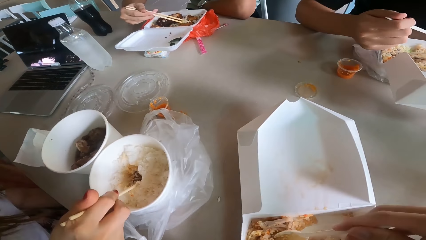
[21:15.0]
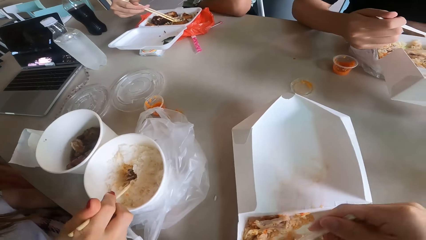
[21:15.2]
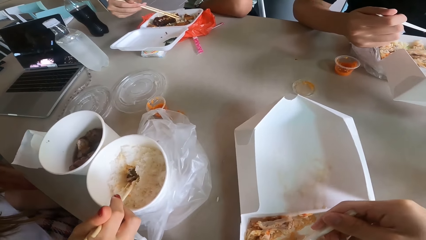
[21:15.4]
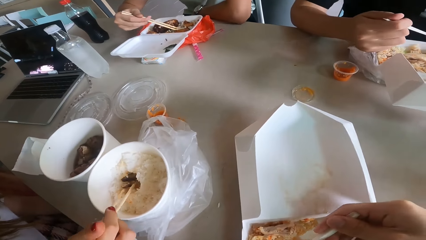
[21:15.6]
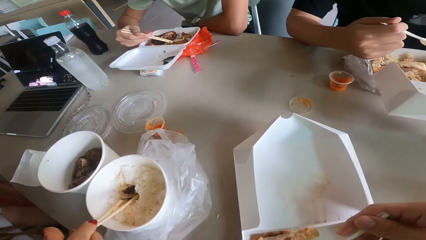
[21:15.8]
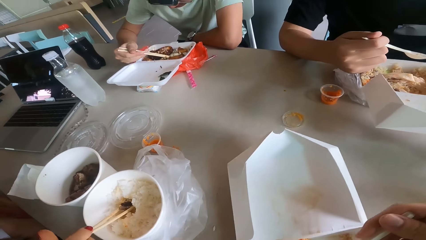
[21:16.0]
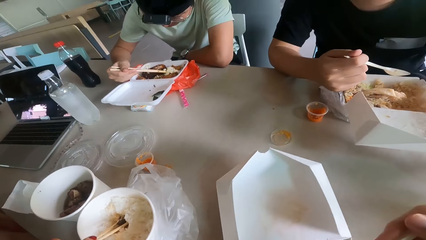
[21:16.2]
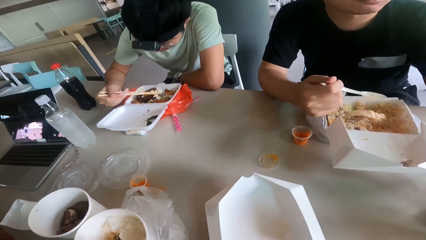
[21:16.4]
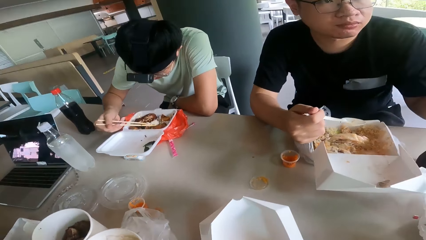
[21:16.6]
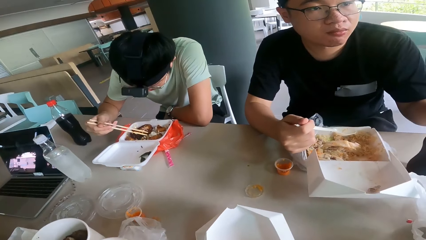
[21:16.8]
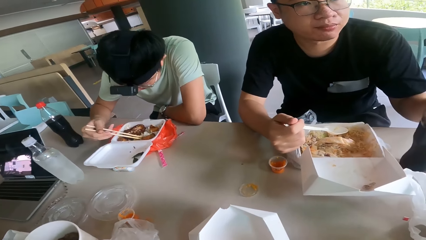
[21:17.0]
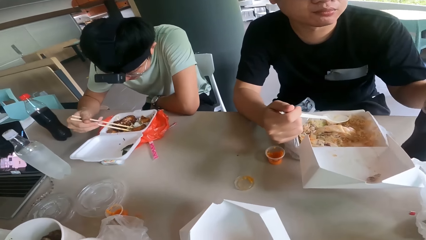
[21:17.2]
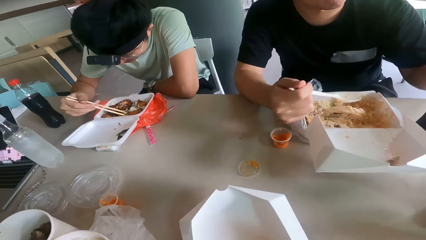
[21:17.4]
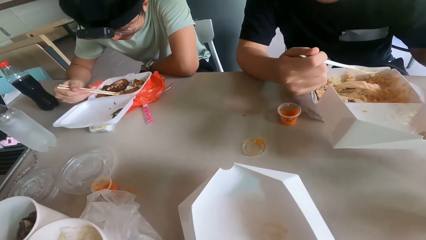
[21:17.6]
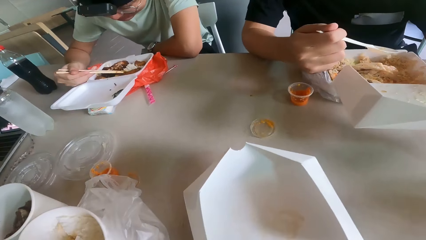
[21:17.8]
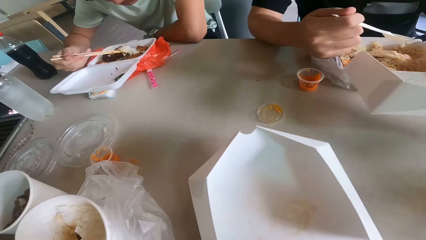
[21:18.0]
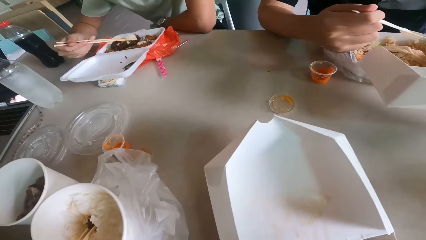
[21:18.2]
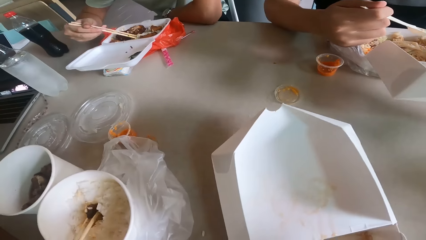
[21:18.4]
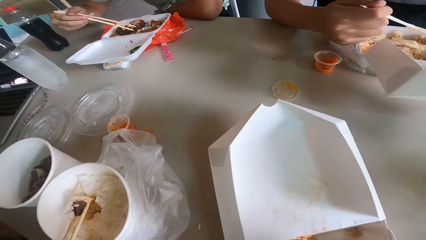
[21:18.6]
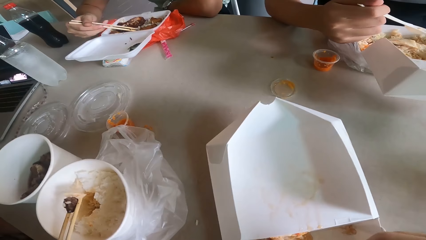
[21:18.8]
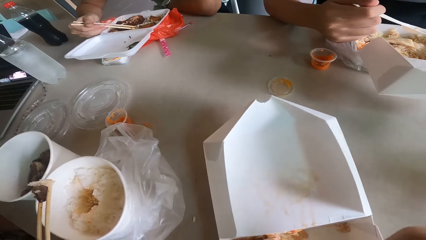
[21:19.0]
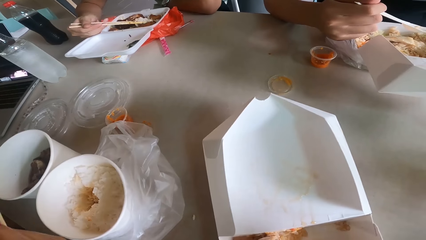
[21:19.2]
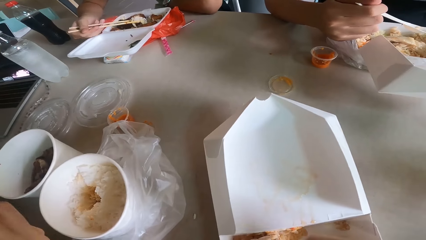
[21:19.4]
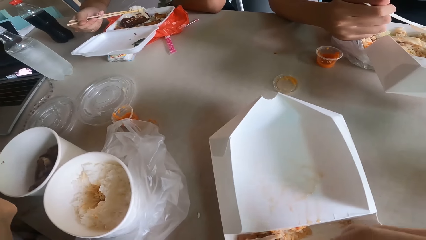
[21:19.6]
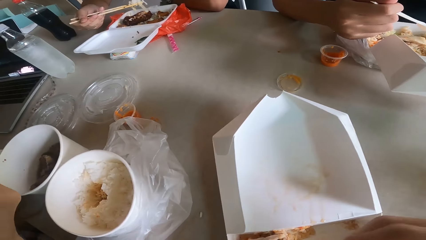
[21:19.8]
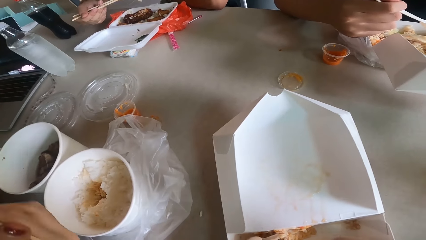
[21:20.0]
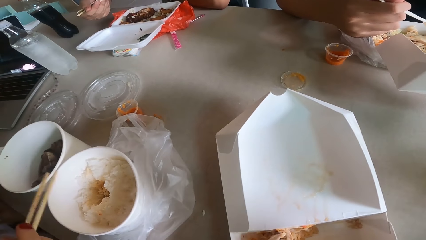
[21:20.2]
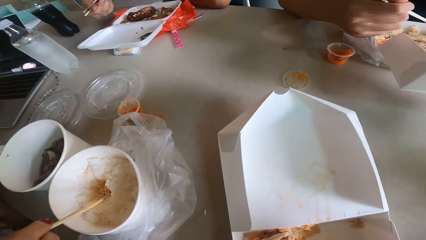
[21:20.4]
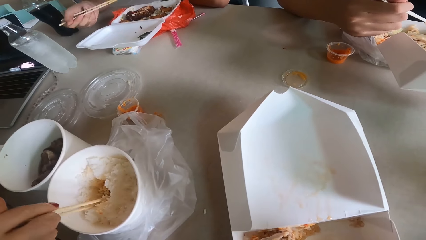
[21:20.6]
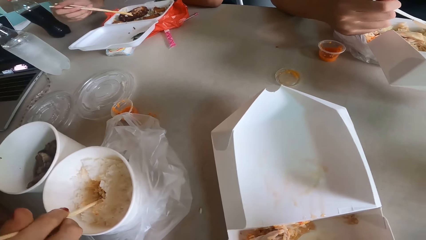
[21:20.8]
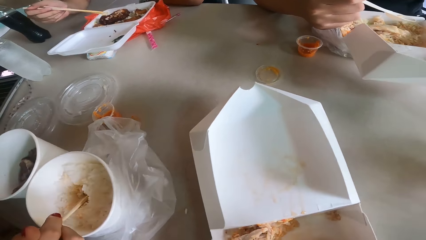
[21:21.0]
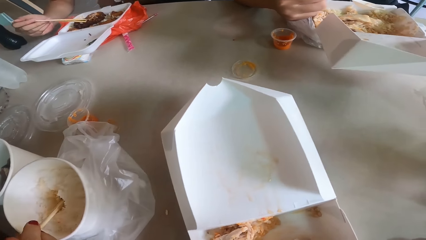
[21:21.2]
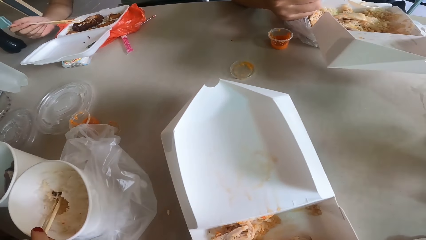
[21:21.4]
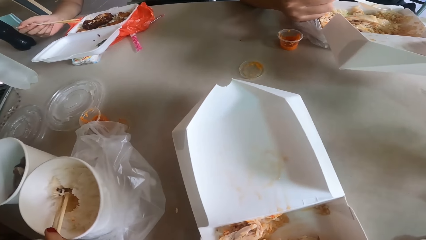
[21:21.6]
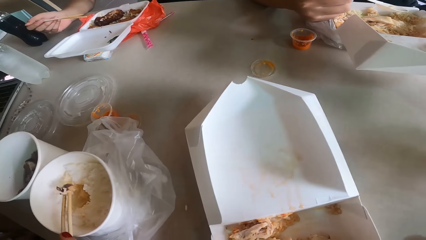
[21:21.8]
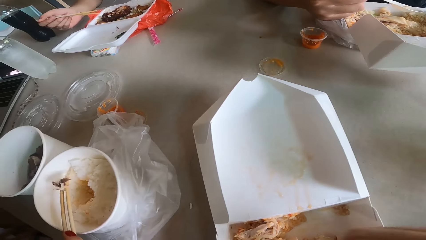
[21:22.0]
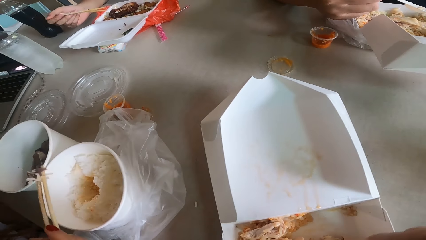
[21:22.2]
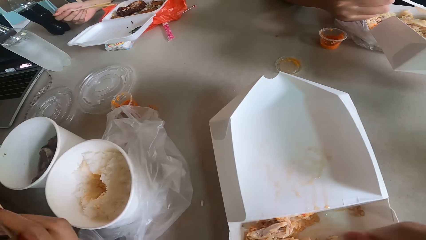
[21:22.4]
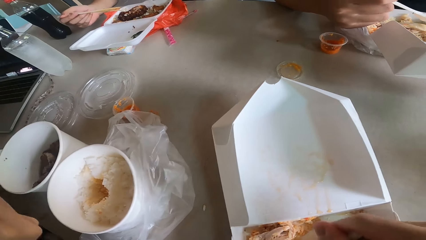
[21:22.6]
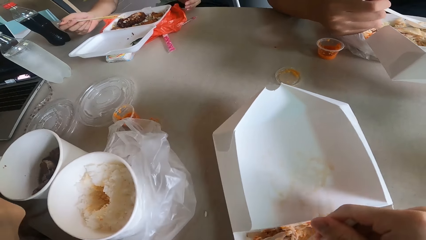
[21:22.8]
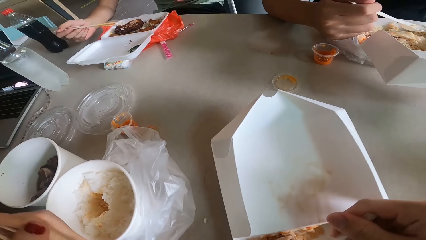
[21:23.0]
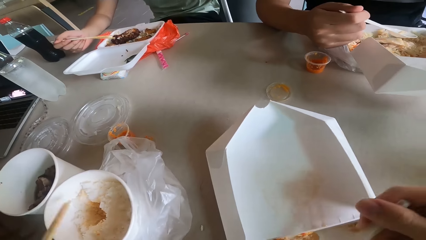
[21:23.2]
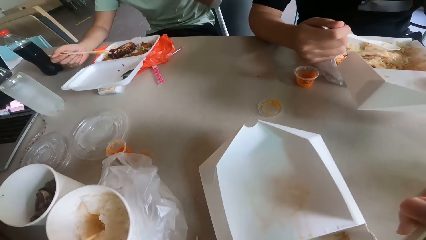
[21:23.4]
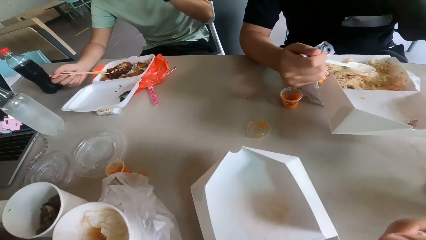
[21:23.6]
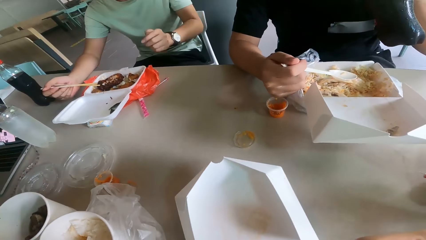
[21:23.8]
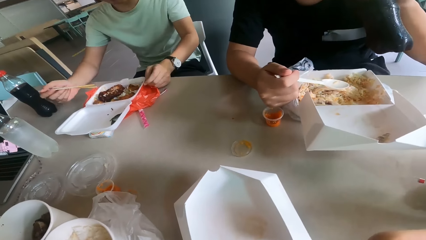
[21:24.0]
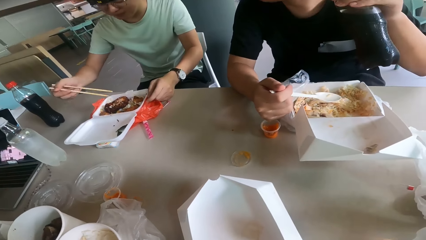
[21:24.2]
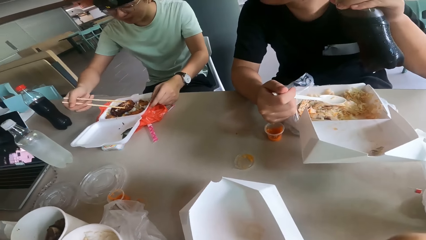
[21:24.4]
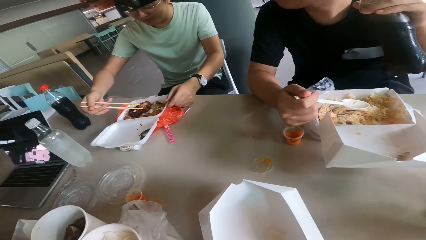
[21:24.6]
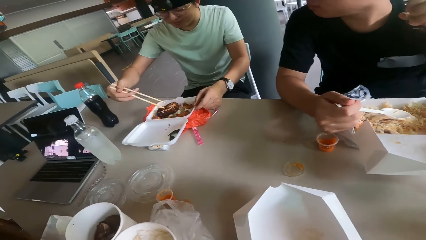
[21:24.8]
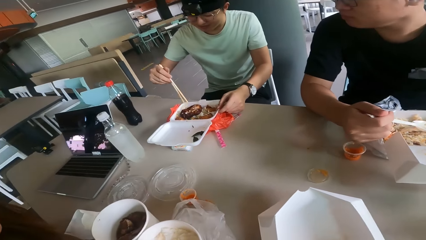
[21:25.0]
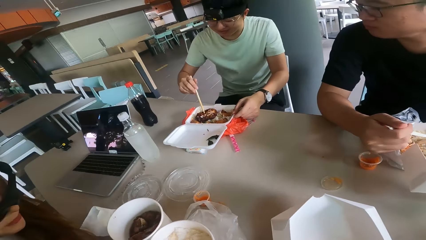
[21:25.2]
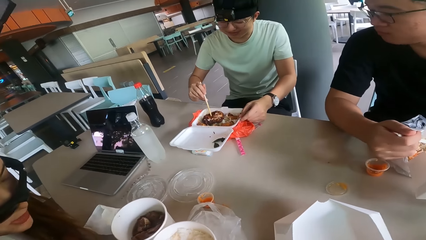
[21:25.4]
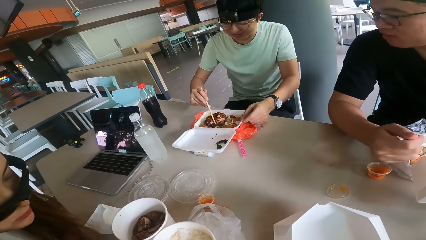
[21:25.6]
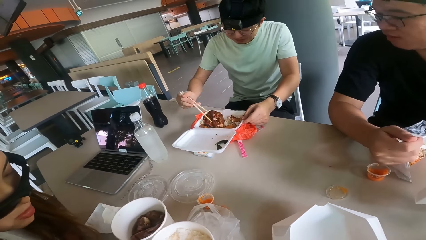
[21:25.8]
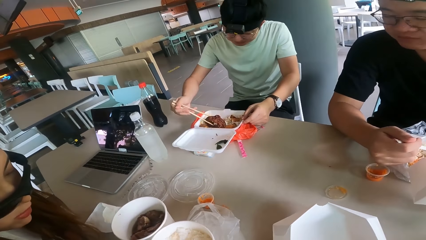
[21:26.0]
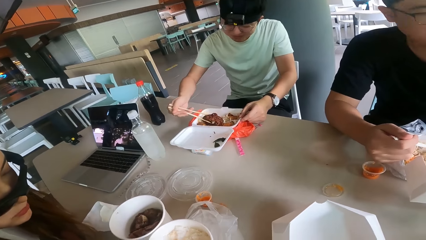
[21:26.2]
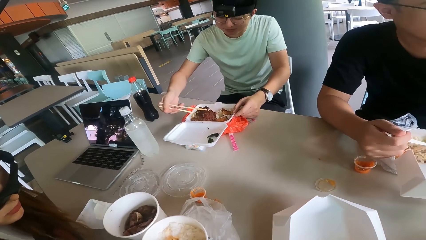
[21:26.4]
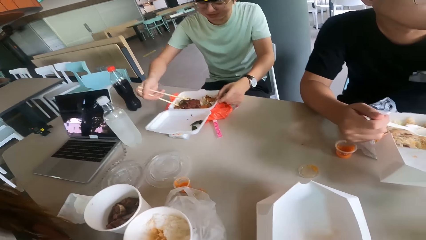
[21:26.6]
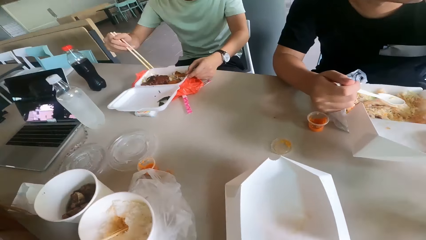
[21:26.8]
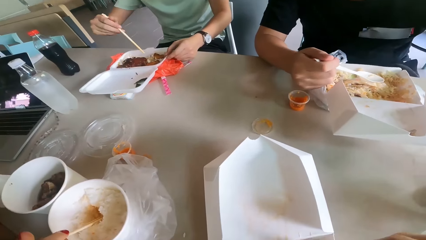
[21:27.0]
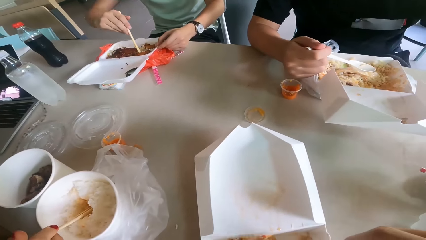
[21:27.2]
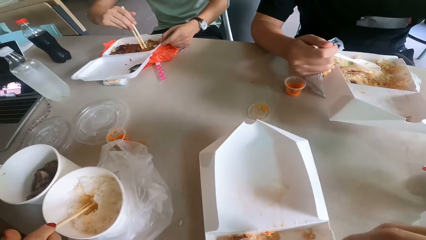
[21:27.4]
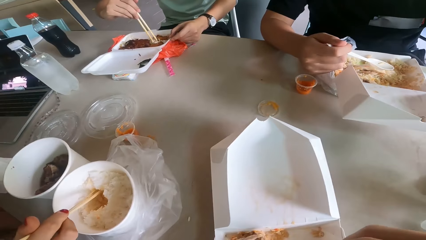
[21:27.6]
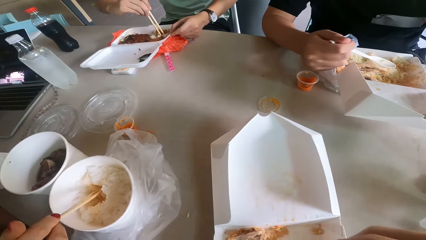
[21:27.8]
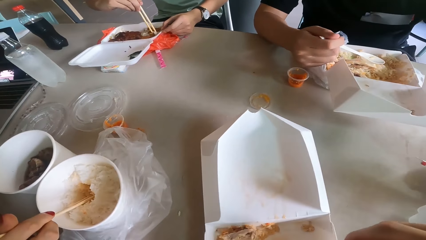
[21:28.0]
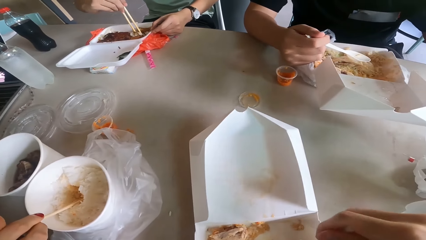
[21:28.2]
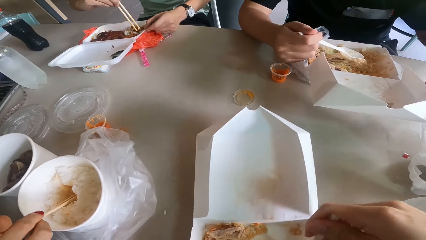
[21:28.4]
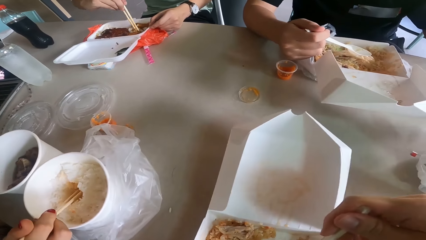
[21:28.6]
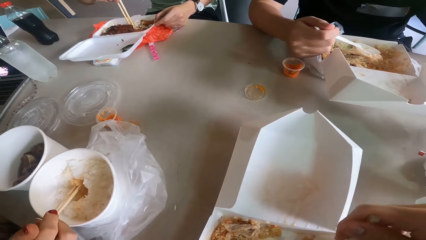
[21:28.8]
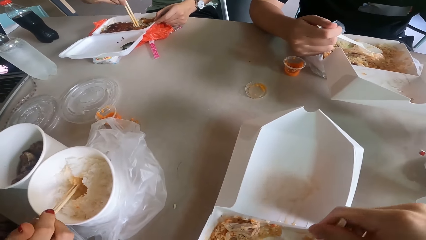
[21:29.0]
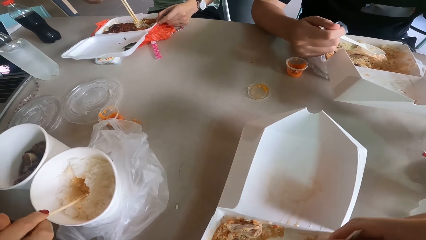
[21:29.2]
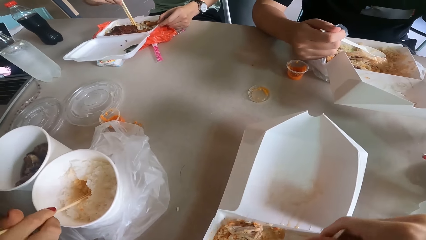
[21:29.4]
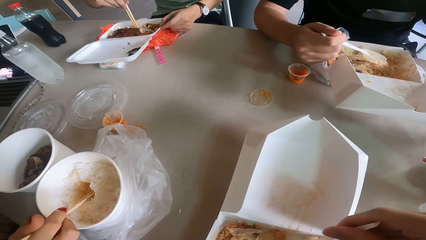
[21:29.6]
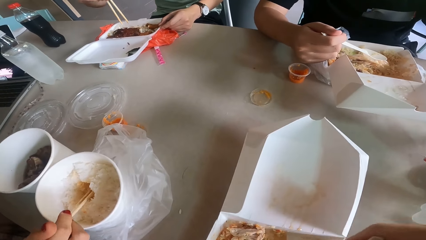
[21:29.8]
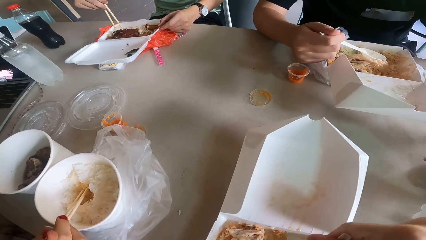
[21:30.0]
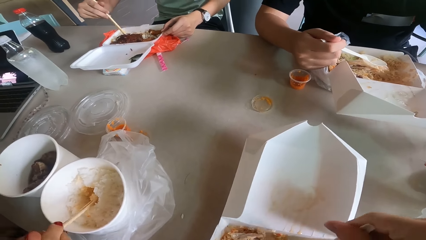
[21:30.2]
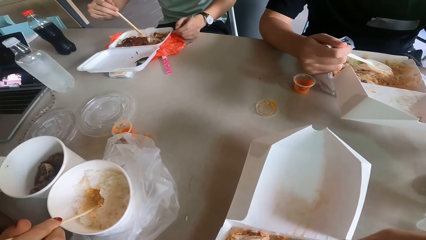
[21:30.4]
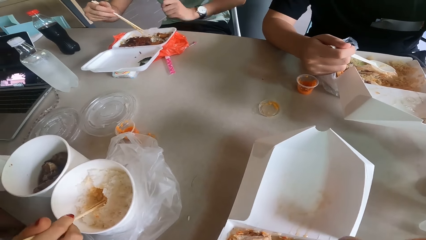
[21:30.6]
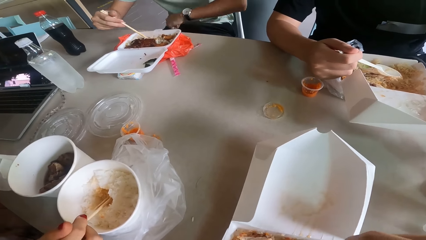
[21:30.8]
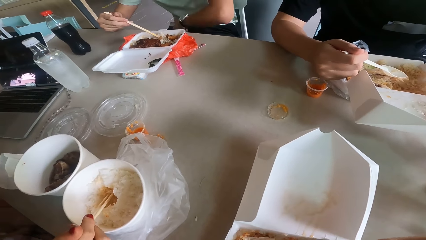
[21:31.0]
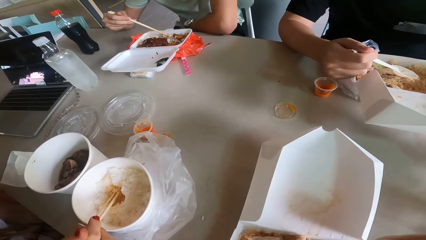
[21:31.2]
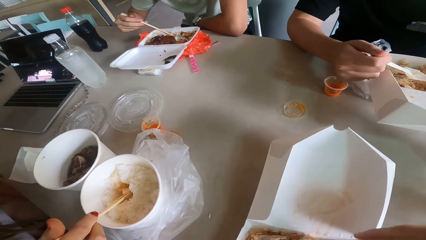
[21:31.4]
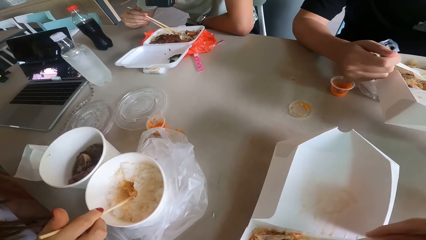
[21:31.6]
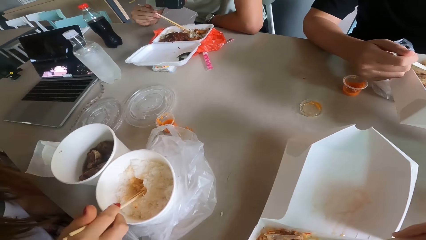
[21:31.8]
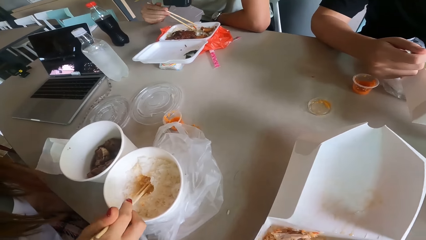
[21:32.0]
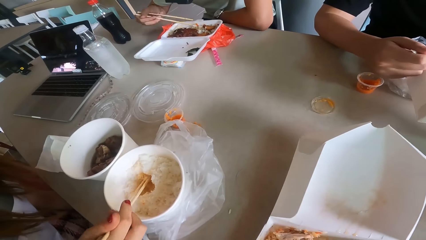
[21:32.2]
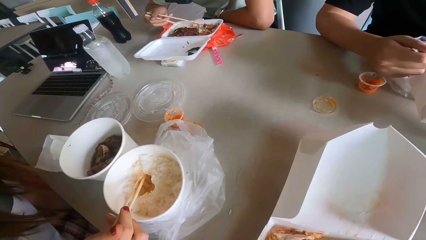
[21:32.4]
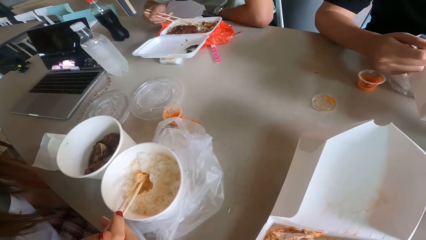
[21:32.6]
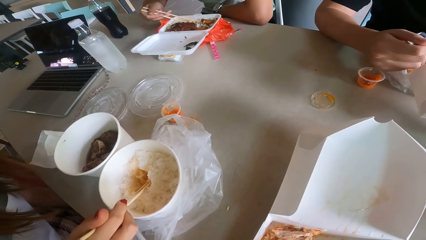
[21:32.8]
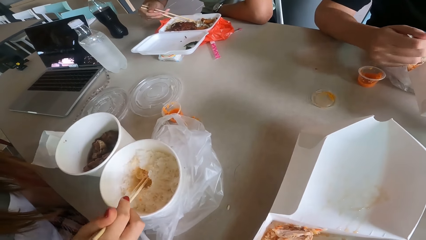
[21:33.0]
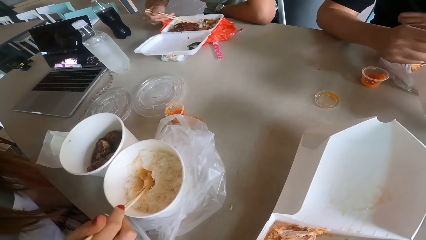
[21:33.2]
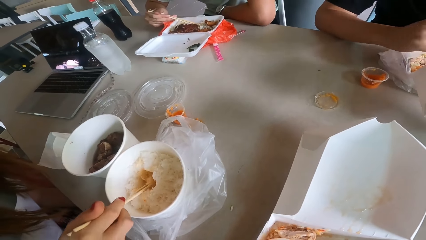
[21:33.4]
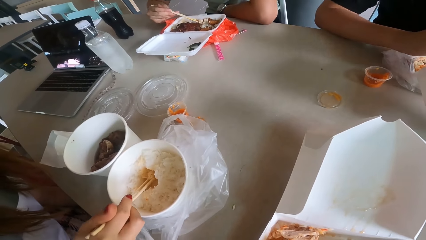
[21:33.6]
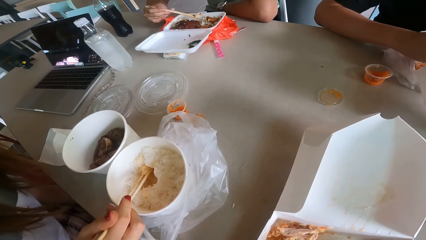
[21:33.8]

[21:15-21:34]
A person holds the meat.
